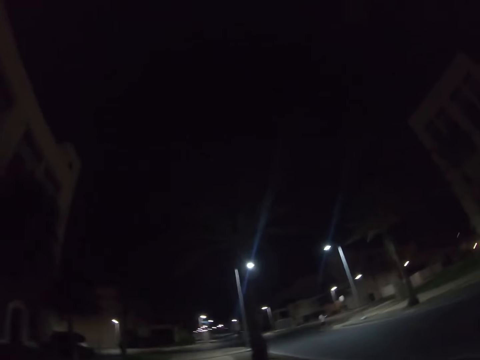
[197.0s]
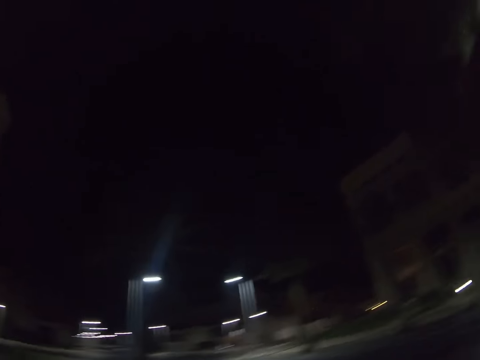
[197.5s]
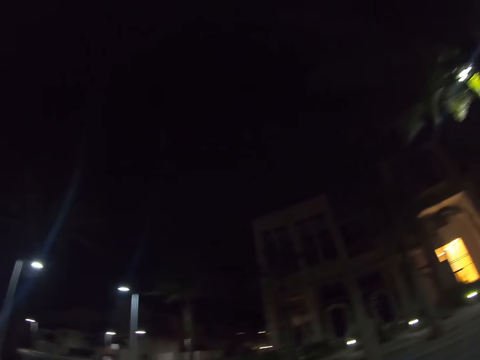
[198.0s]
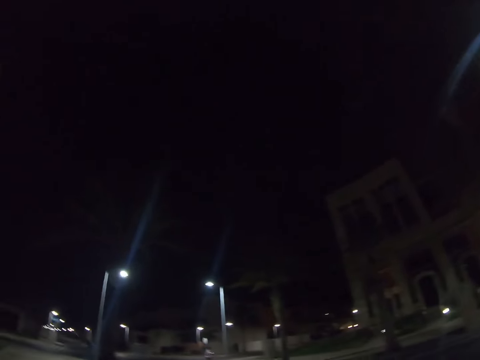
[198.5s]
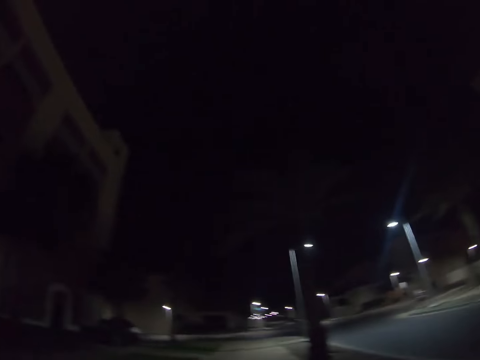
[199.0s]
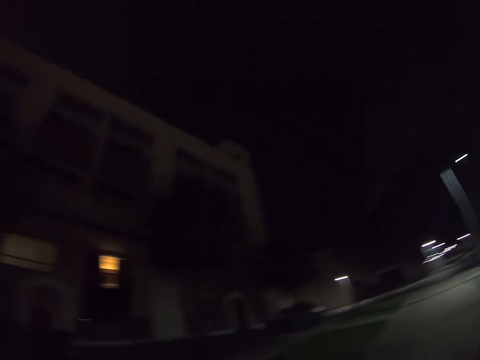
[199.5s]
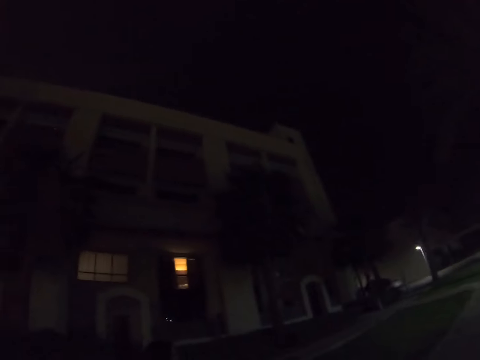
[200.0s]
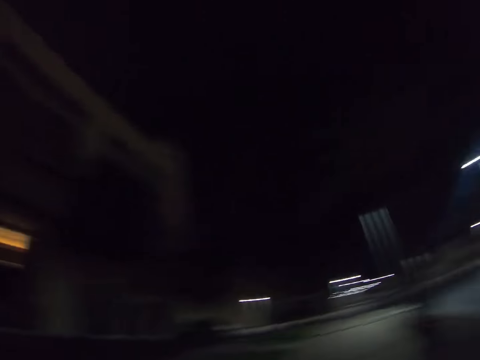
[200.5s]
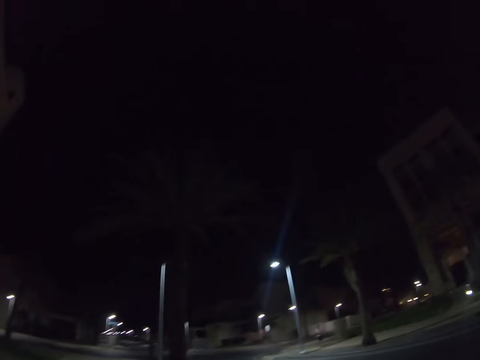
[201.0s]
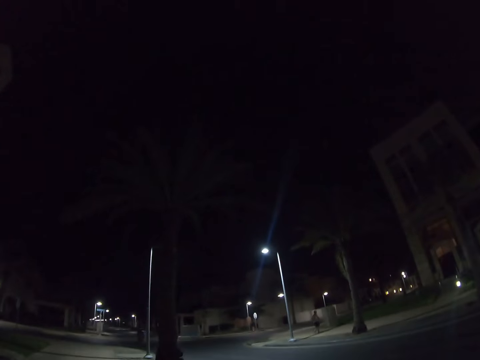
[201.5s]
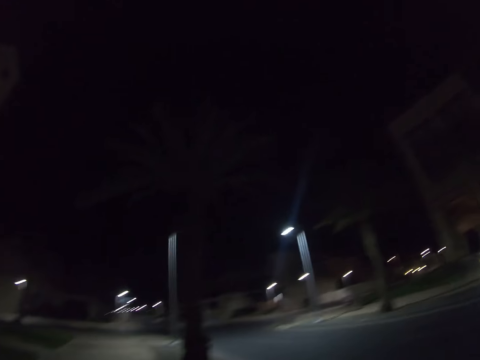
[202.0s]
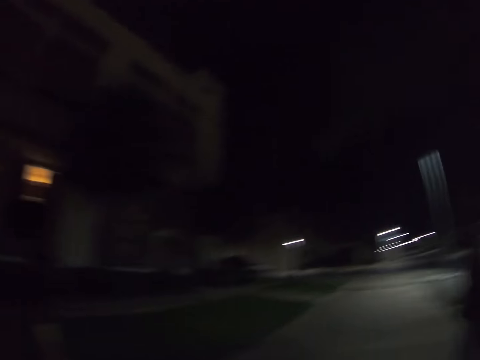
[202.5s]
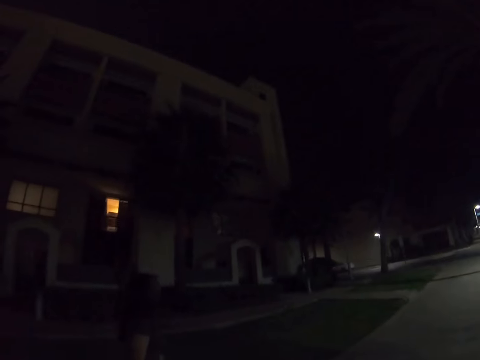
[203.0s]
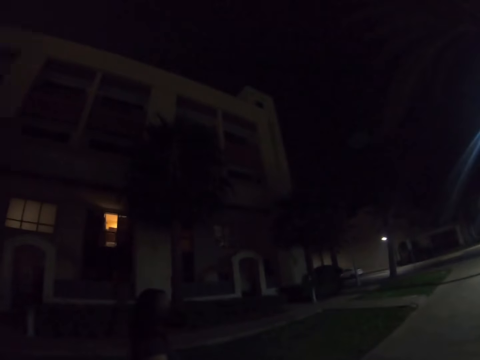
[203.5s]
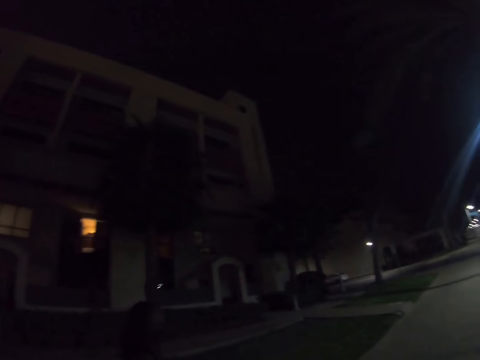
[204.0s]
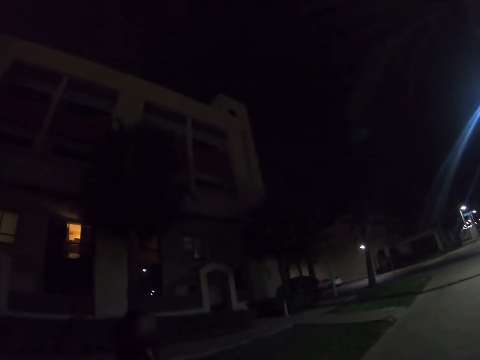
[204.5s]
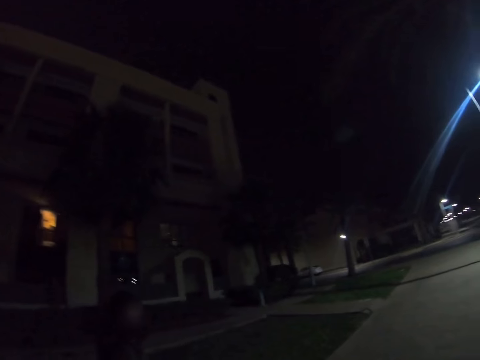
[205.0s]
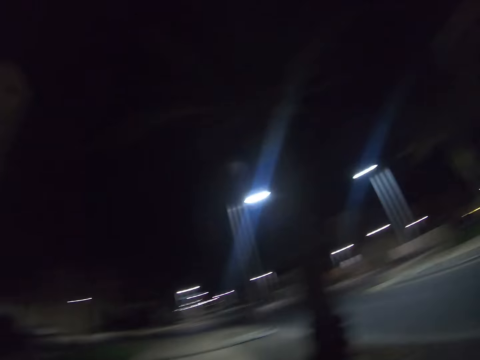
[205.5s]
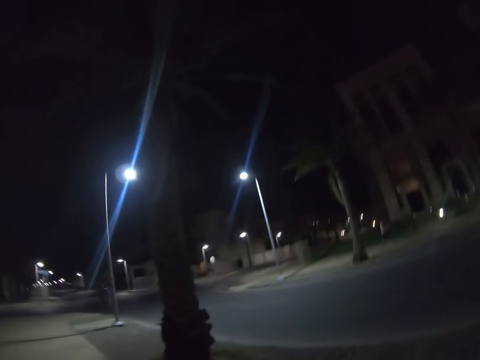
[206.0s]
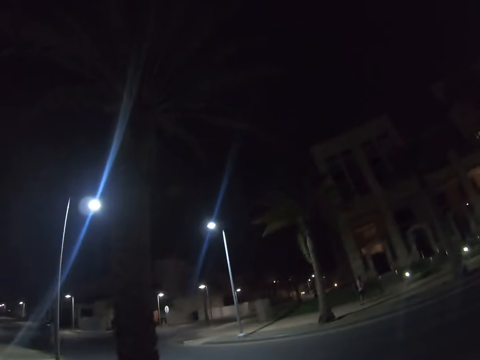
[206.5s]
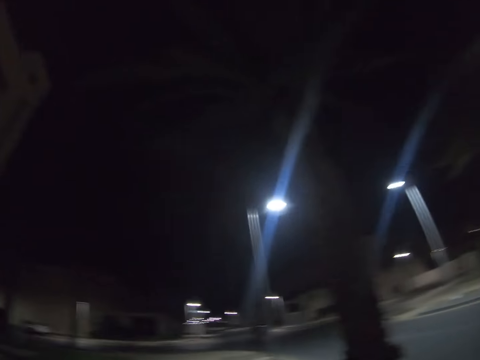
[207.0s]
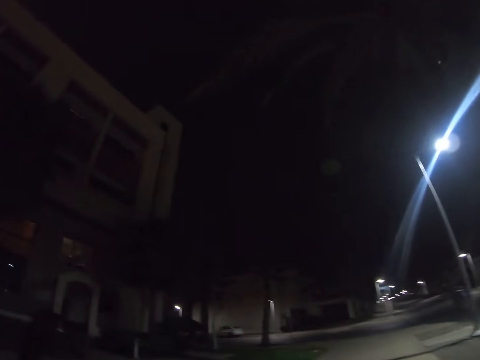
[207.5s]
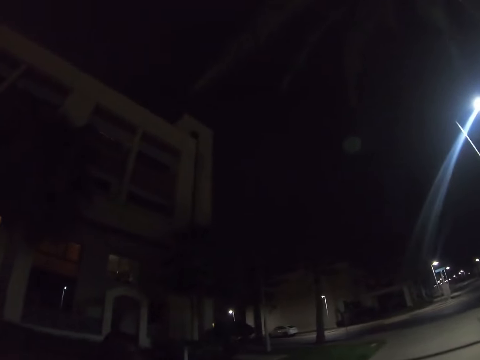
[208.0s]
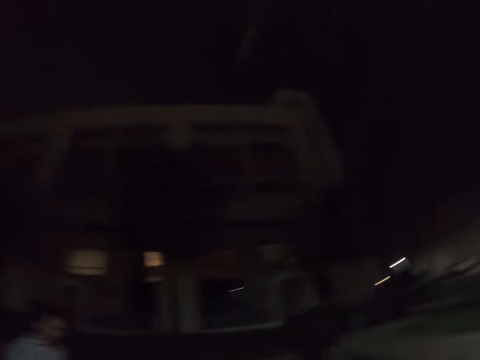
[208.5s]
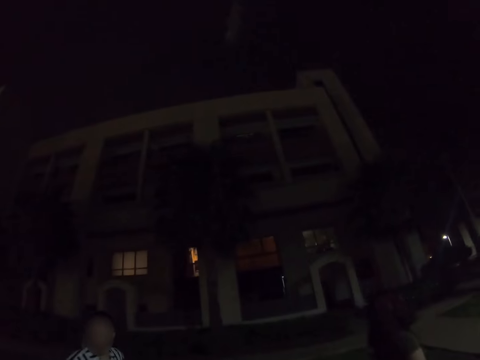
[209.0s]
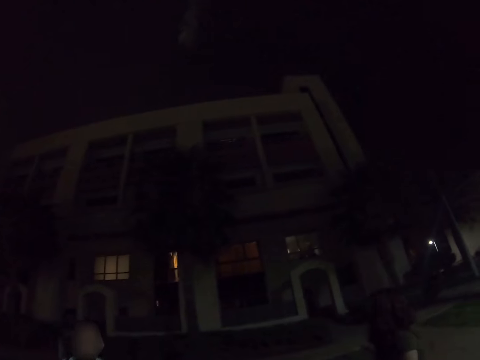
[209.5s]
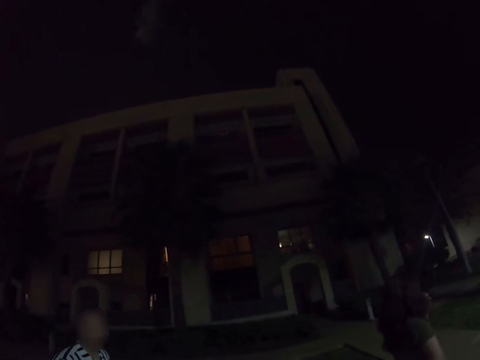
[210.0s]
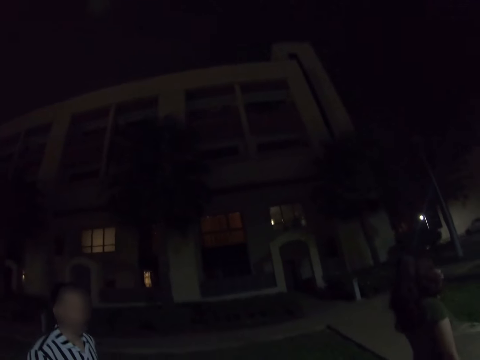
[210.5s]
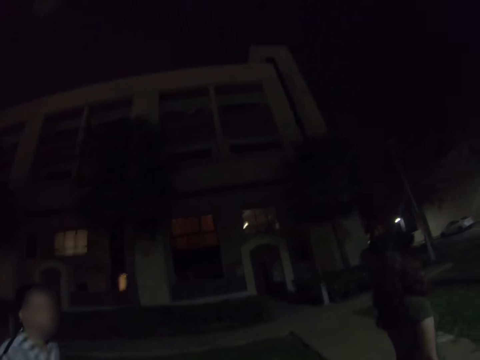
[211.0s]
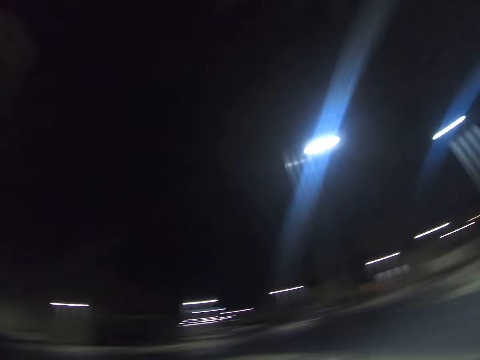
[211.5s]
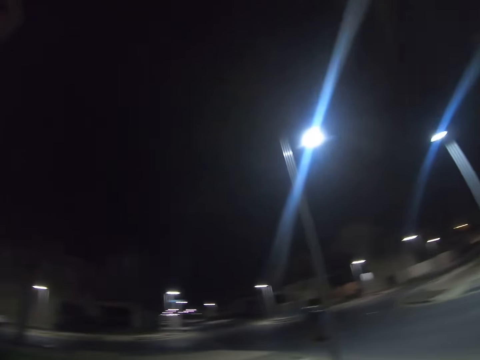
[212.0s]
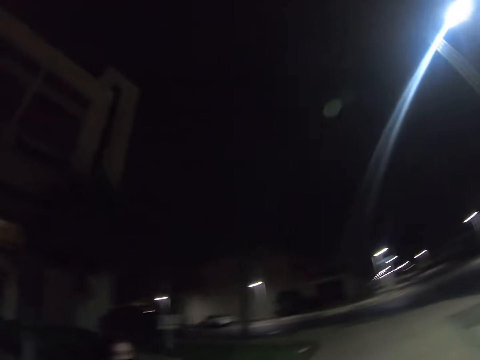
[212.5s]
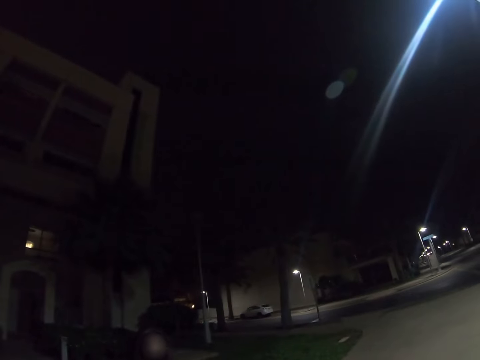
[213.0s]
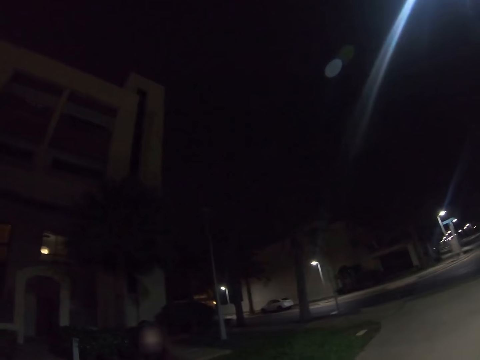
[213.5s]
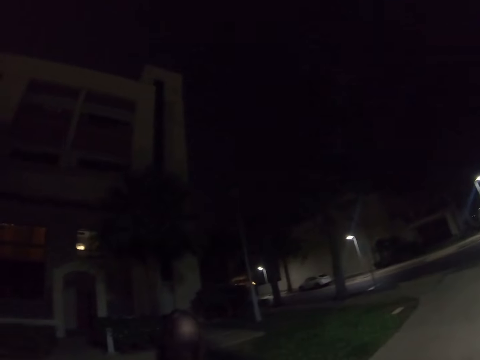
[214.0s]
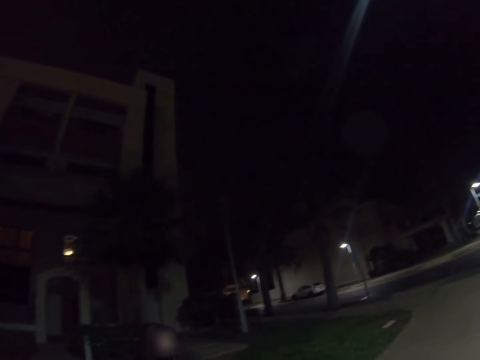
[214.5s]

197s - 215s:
The camera wearer looks around. A lady walks on the street. A man walks on the street.

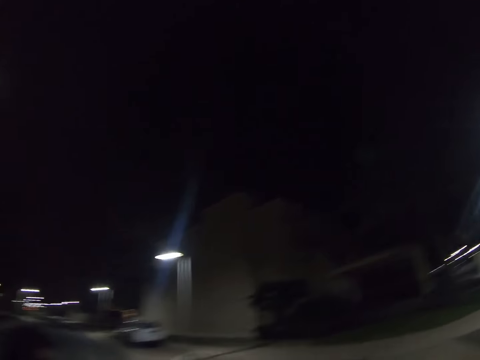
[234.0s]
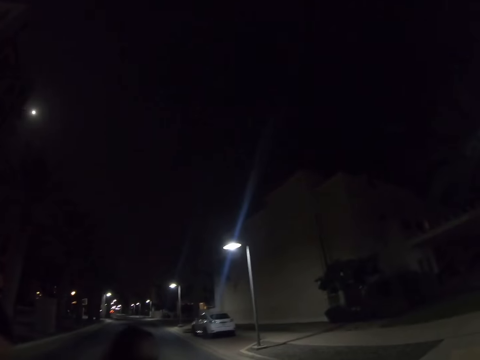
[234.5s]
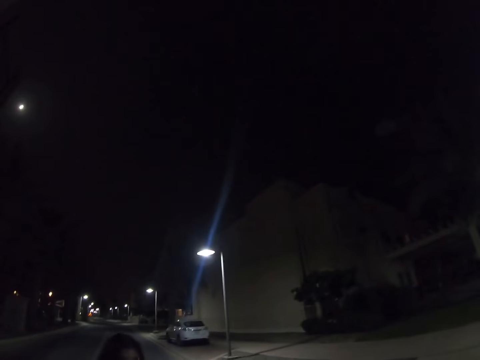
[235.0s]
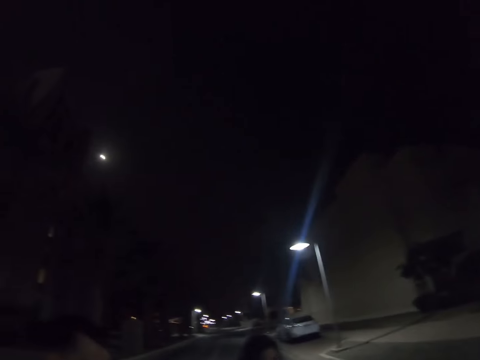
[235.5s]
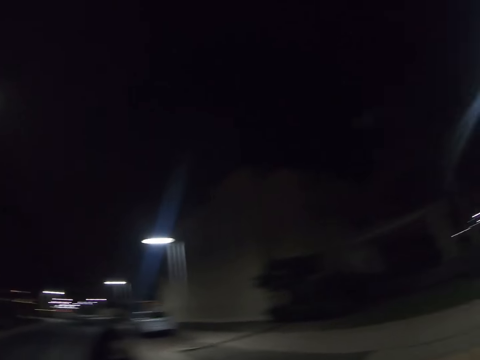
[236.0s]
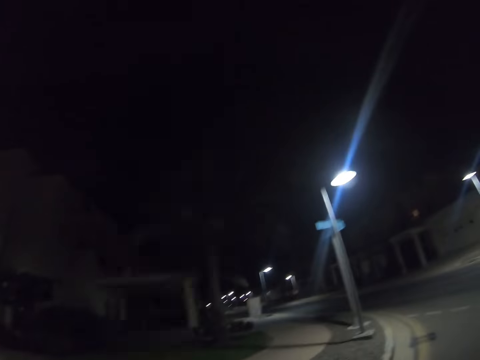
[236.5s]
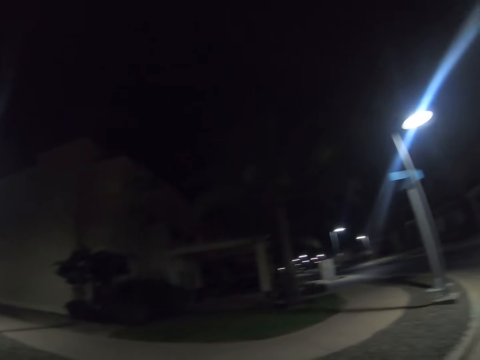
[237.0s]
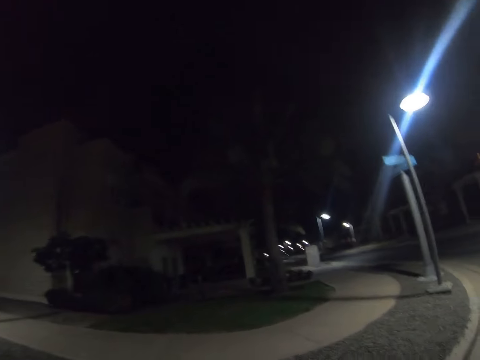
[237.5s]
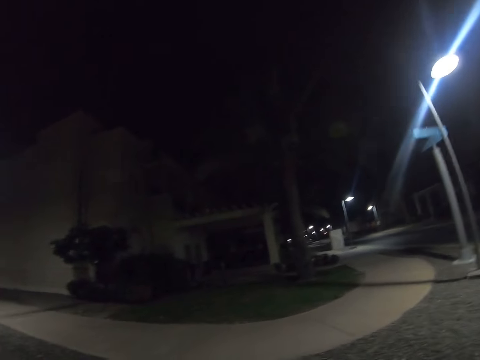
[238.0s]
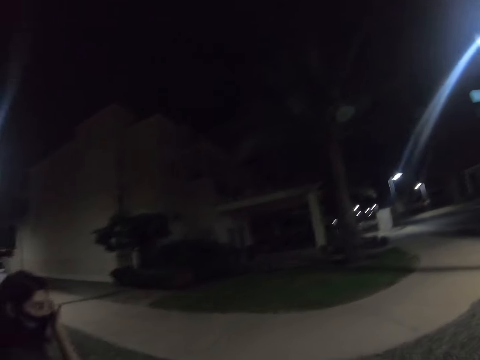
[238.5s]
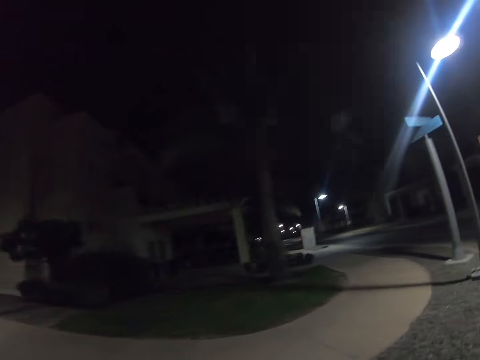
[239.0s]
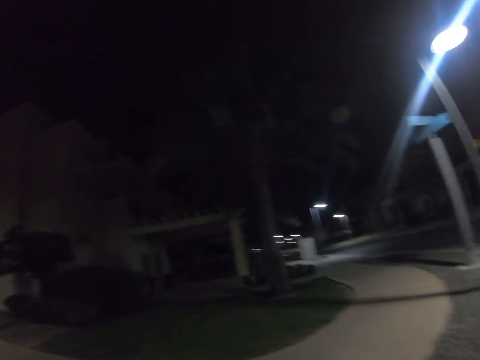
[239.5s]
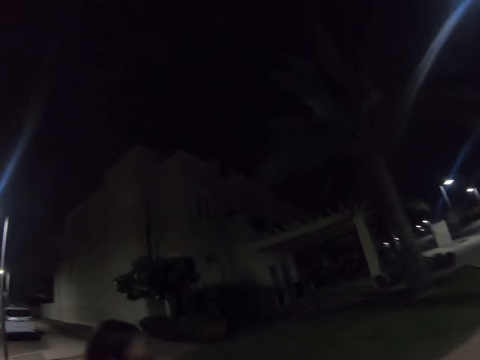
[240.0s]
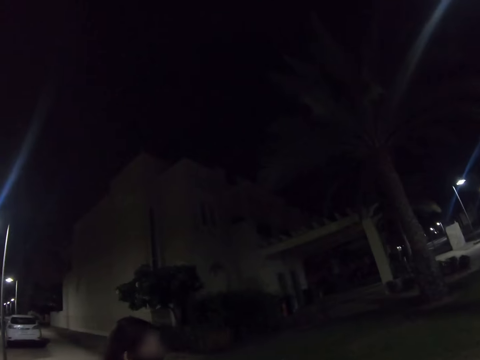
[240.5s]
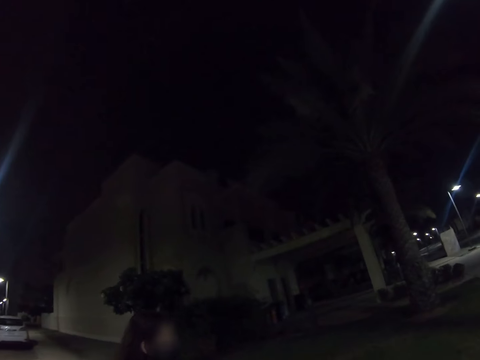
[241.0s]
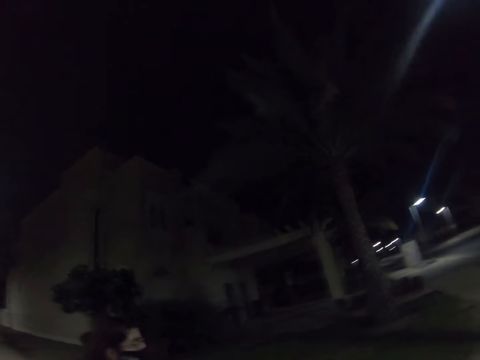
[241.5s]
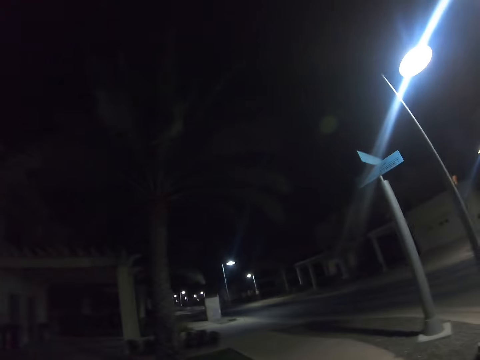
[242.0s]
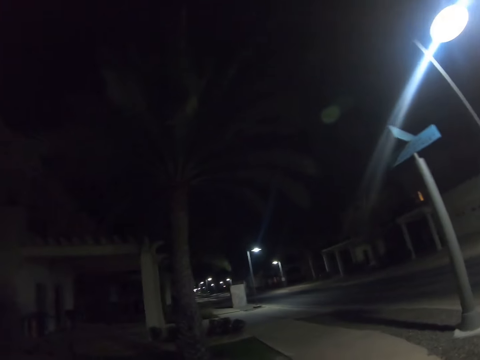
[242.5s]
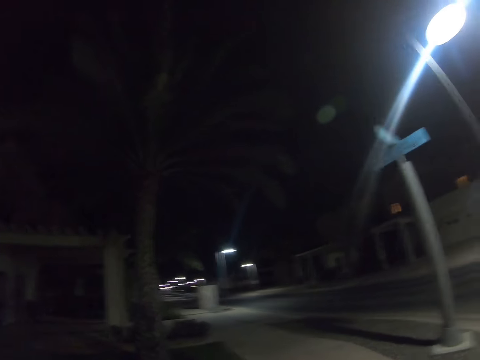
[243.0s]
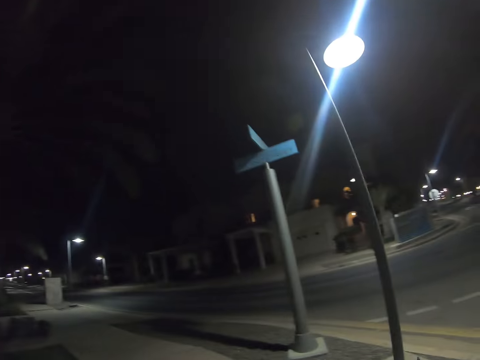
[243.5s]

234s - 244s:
The camera wearer looks around. A lady crosses the road. A man crosses the road.
